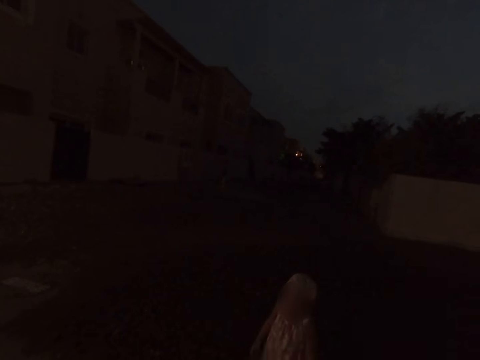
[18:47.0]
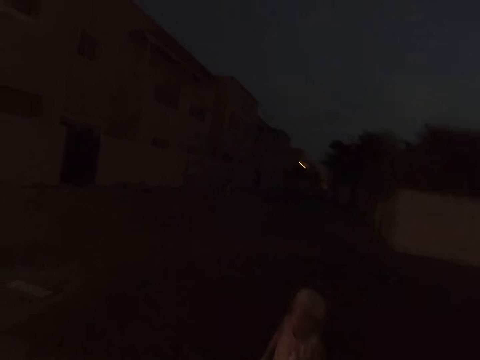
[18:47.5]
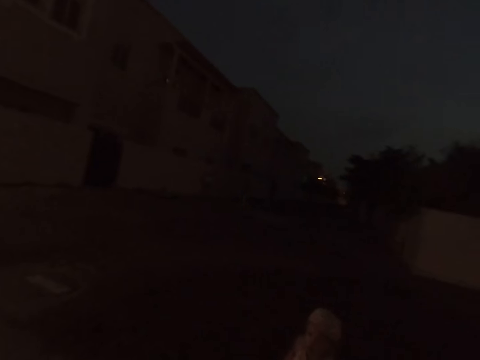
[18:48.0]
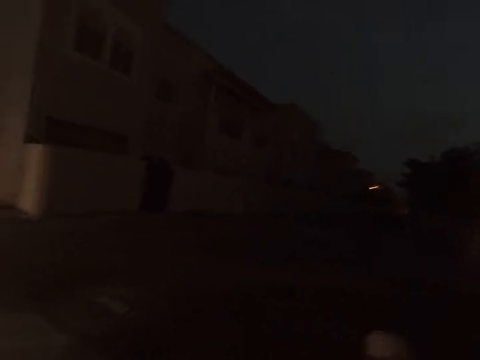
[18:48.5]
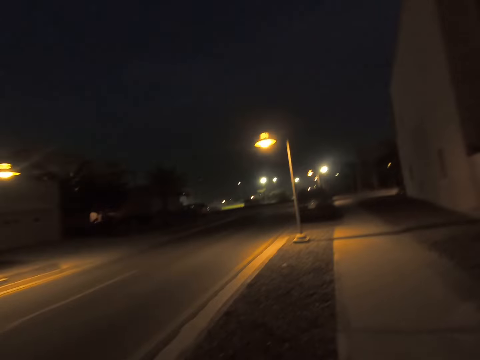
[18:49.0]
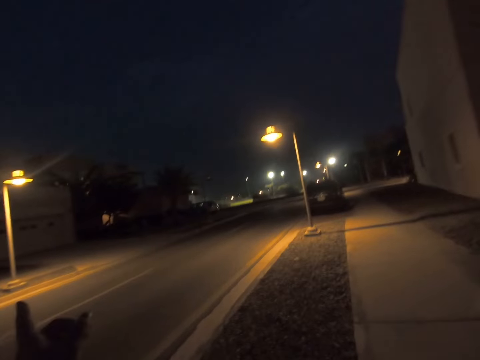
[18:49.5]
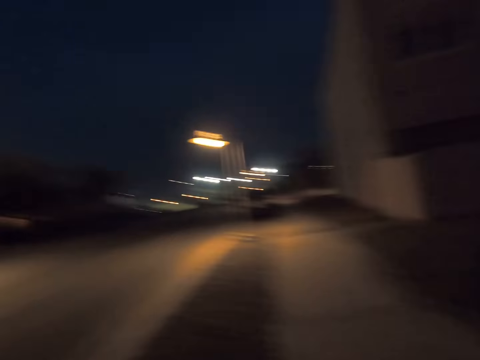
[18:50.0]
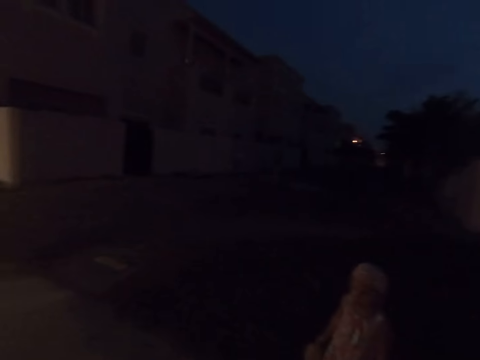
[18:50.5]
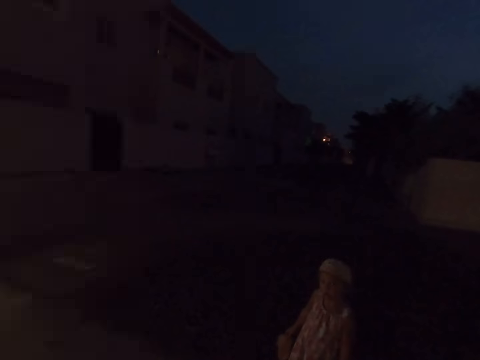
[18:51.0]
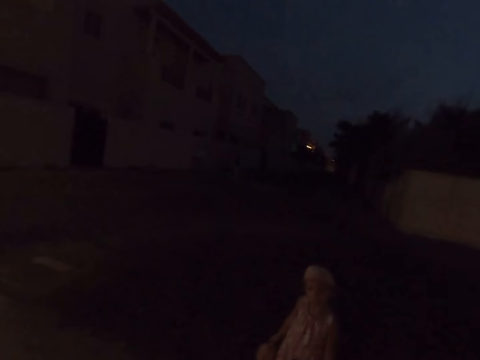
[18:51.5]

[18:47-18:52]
The camera wearer gazes at the other side of the street road. They gaze at a child.

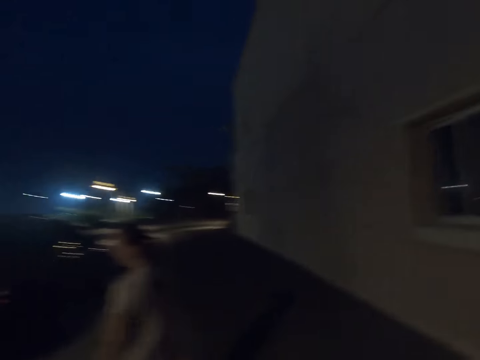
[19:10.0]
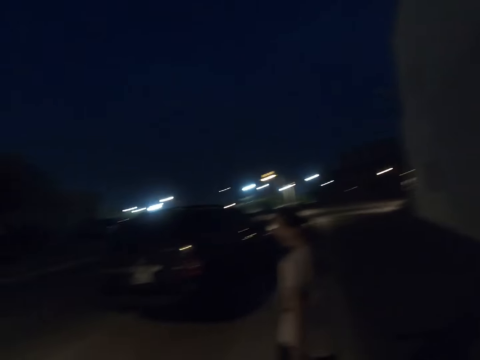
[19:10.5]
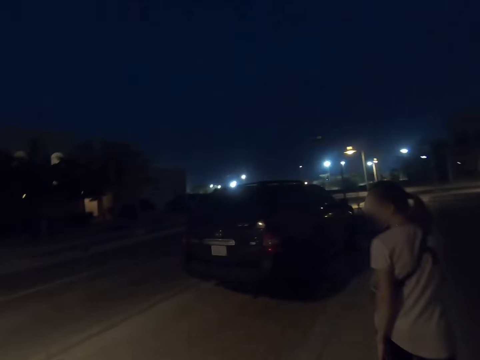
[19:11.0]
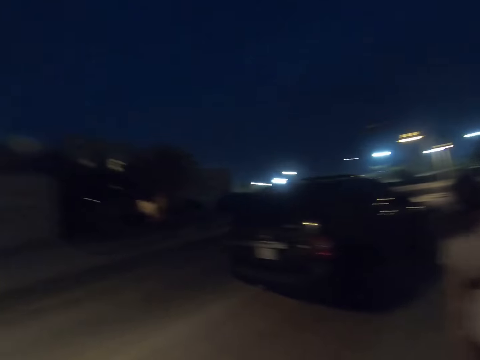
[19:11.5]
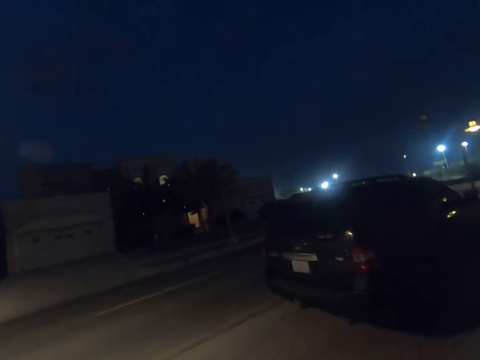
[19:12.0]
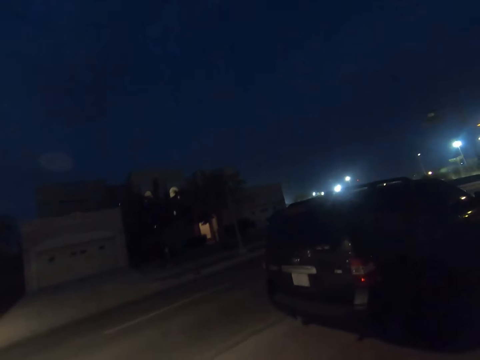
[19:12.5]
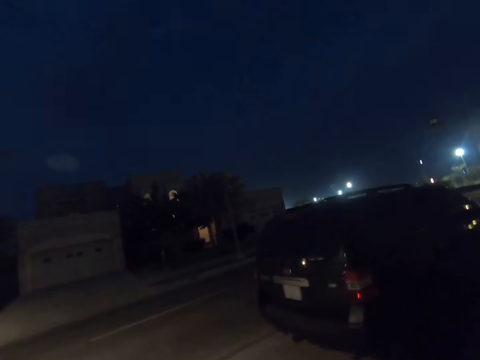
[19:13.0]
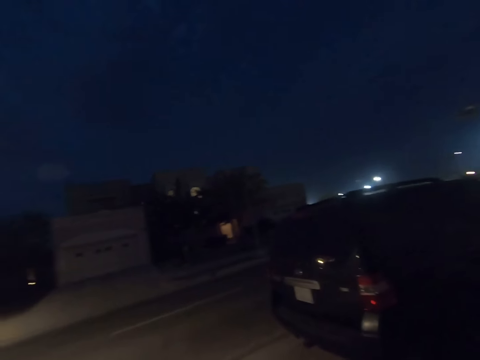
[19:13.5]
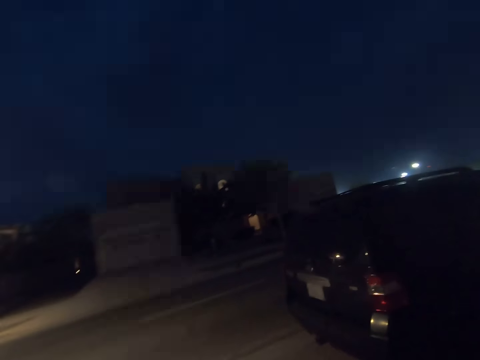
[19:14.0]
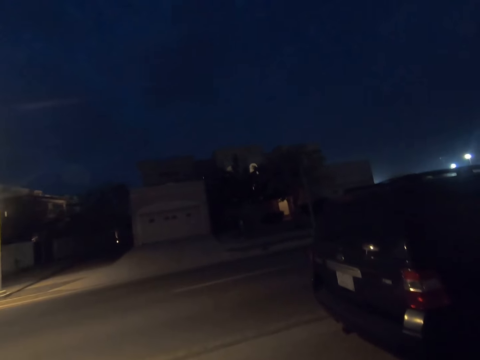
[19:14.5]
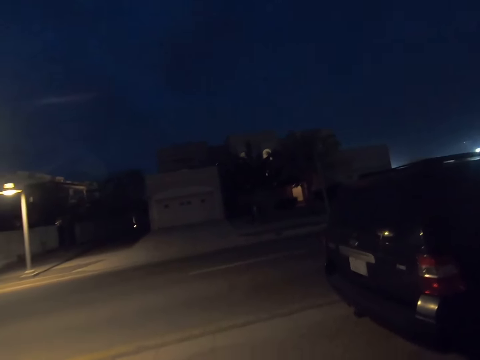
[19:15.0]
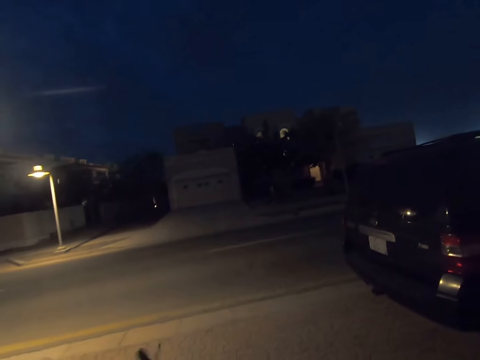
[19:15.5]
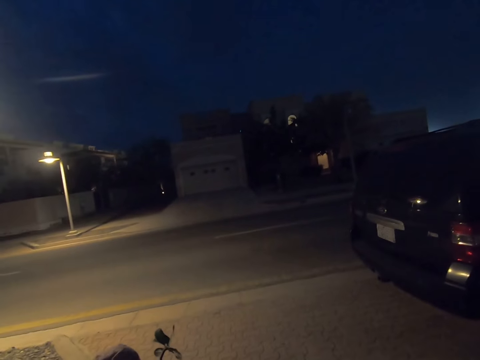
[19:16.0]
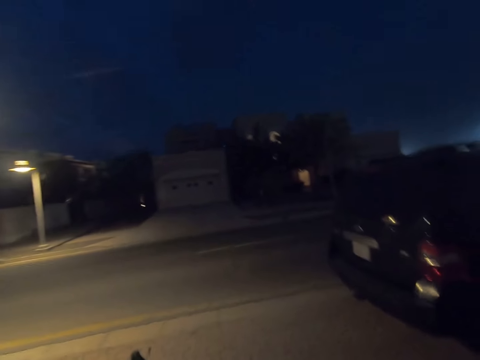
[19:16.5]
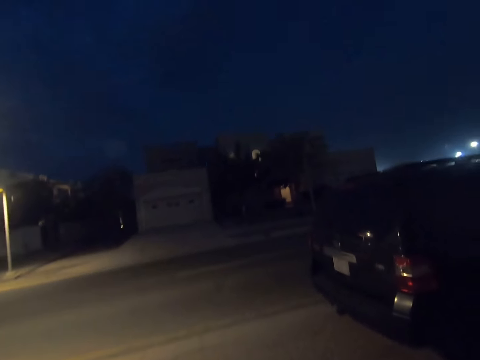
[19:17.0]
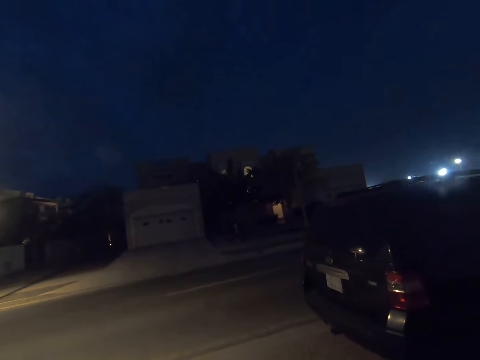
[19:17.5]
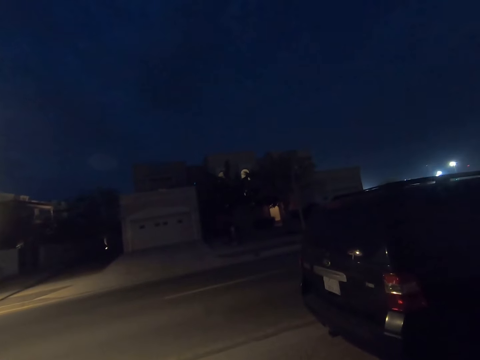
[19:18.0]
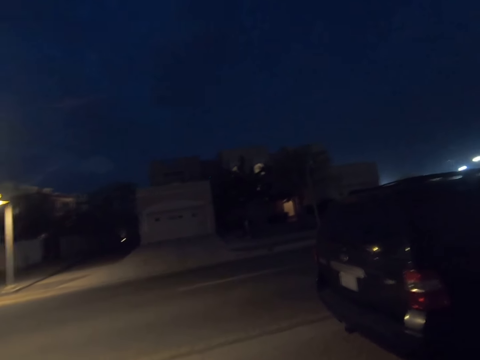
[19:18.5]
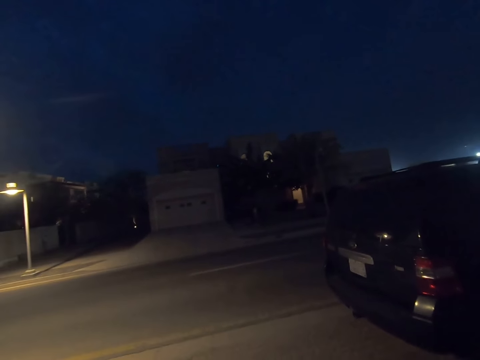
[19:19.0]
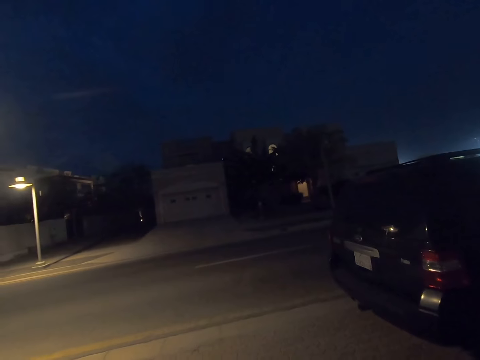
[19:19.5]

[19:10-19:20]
The camera wearer looks around. They gaze at the other side of the street road. They stop.

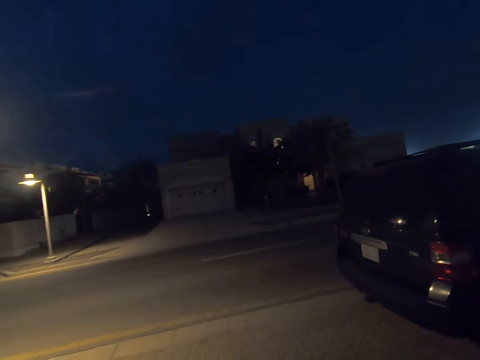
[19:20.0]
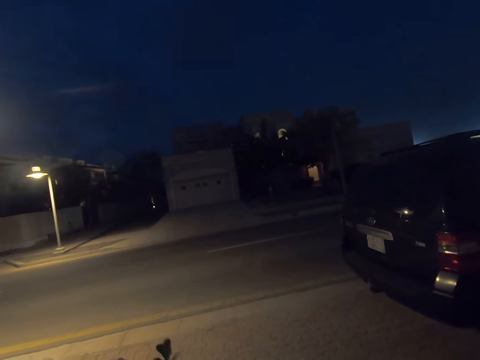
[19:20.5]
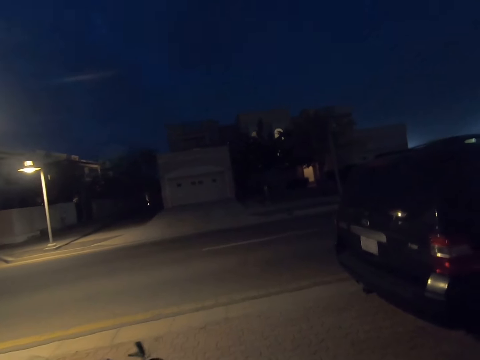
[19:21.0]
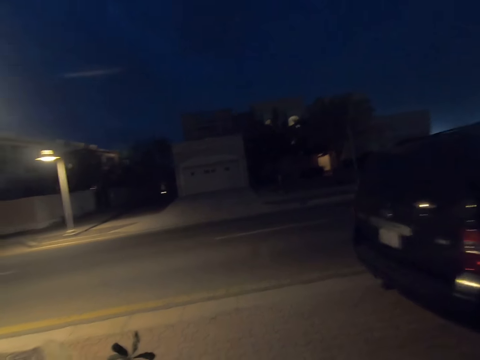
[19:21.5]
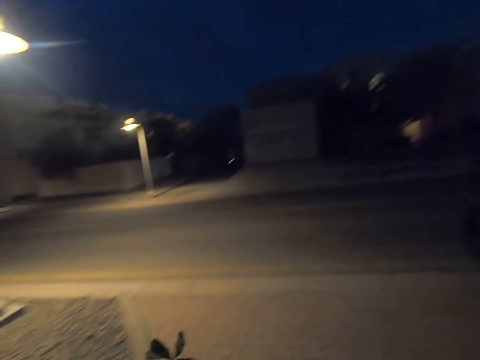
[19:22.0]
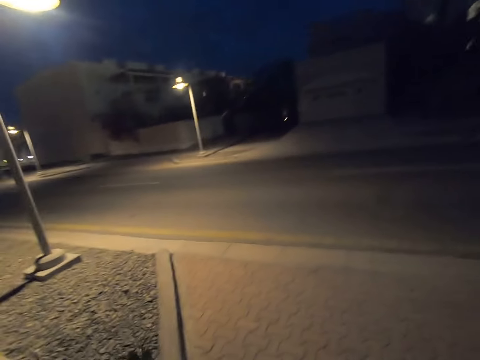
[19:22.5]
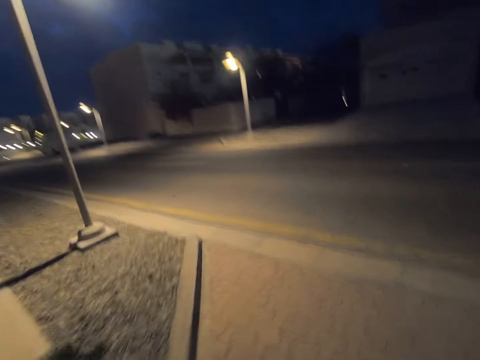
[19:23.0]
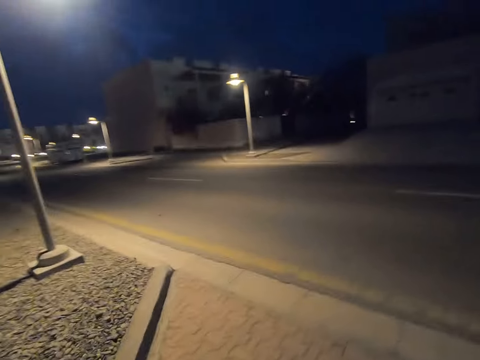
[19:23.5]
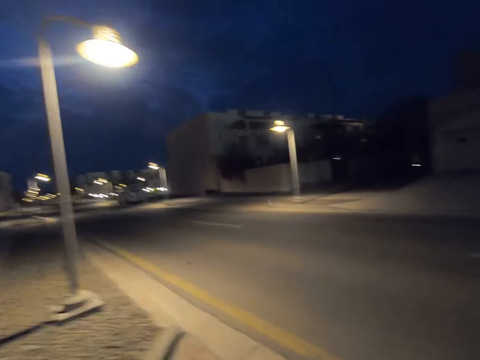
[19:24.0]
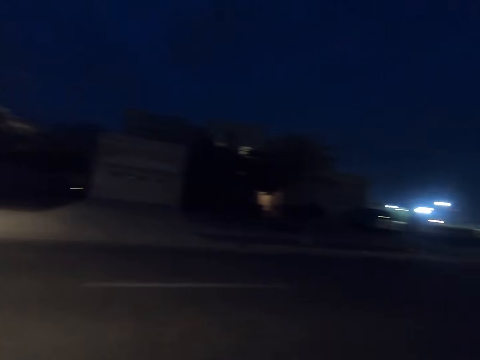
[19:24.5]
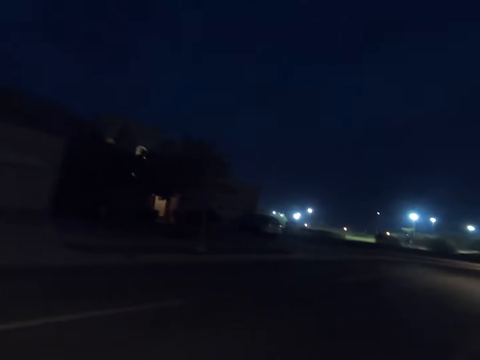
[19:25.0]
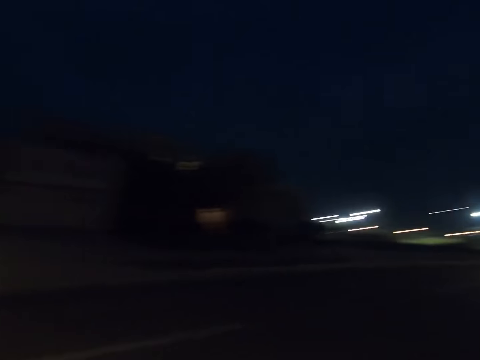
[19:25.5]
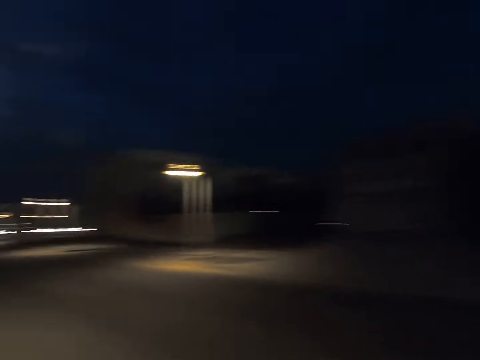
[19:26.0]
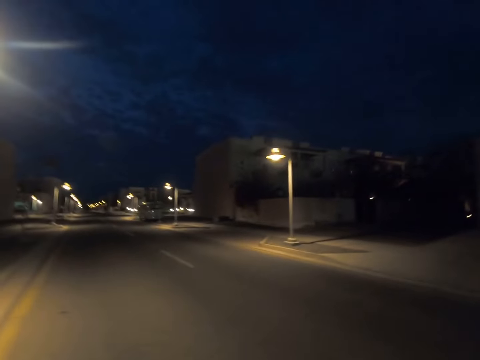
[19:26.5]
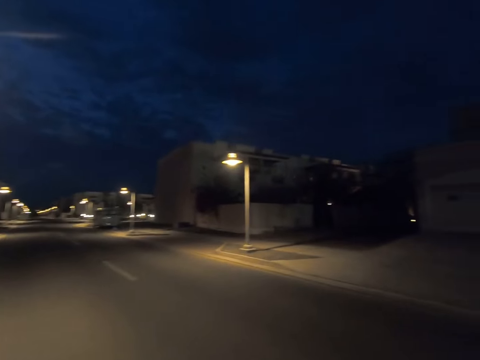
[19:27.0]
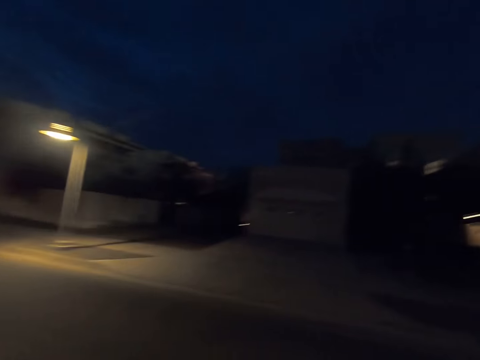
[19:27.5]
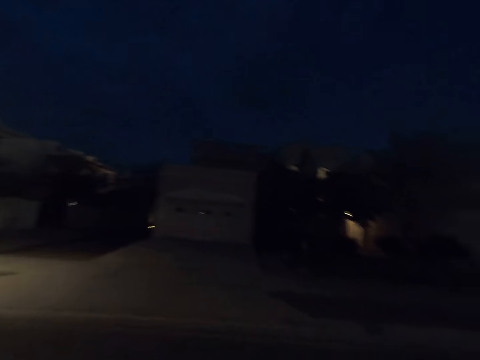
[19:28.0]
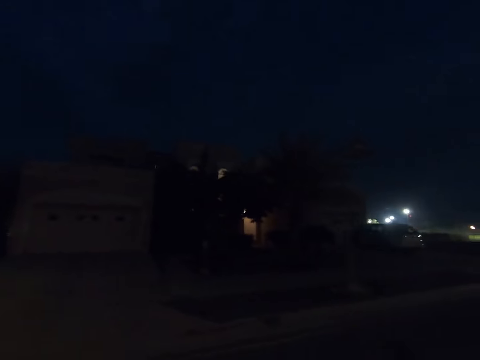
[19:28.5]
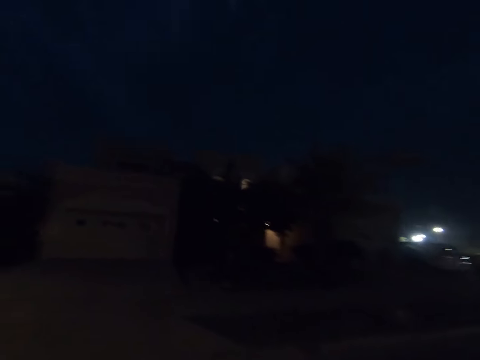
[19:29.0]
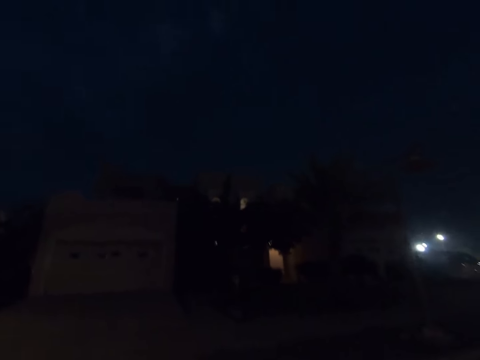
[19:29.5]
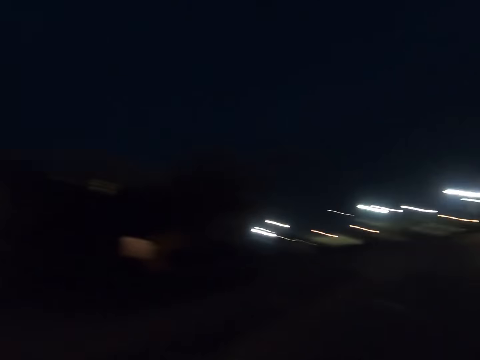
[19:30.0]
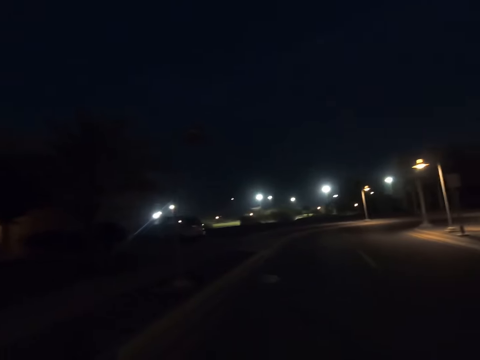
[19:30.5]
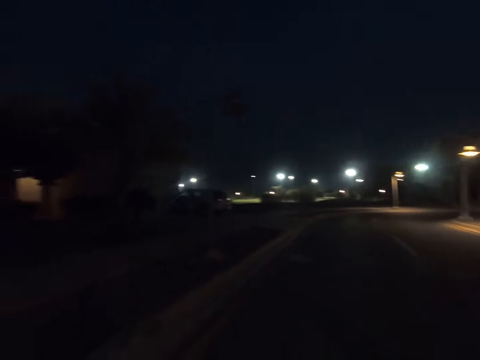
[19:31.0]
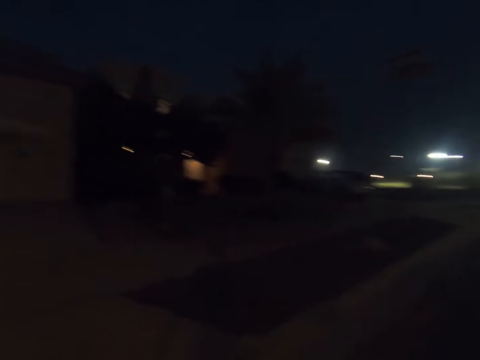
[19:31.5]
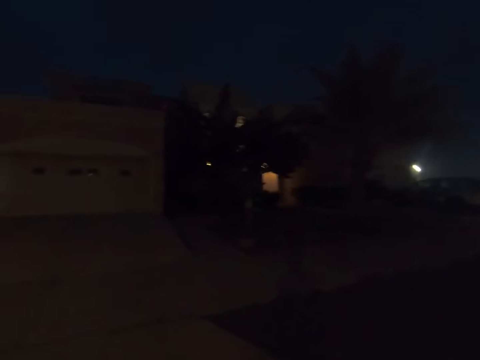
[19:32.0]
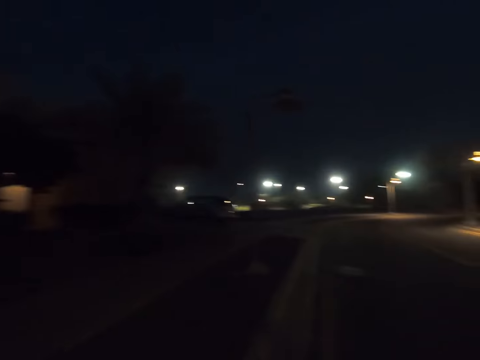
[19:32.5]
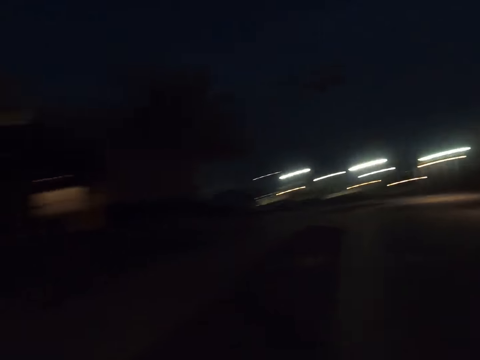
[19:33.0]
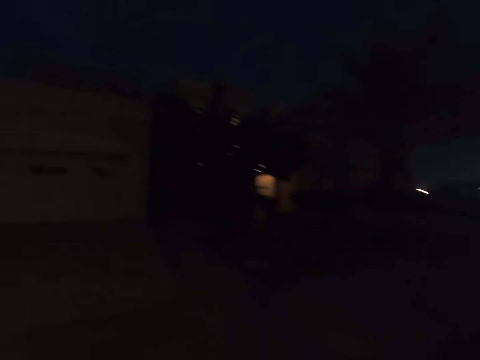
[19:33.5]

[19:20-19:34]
The camera wearer looks around and crosses the street road. They cross the road. They look around and walk around.
